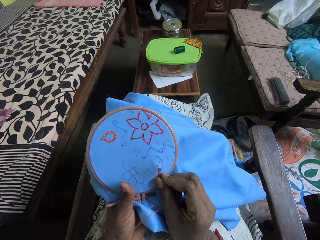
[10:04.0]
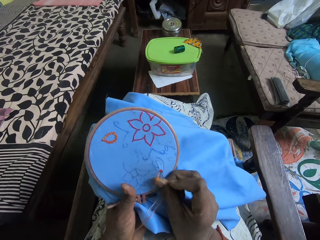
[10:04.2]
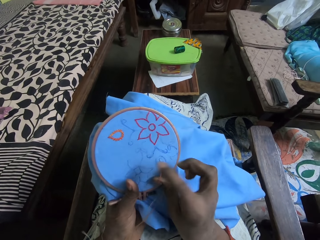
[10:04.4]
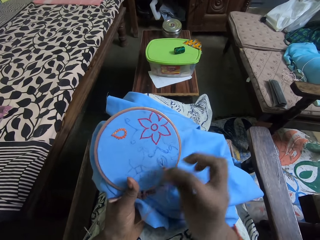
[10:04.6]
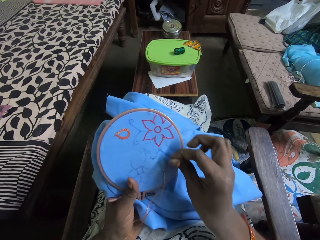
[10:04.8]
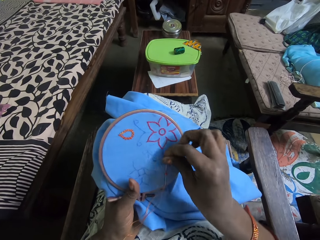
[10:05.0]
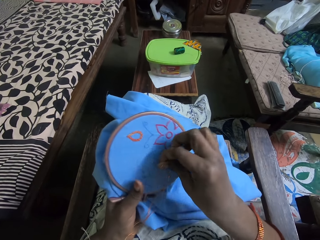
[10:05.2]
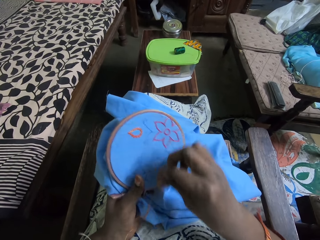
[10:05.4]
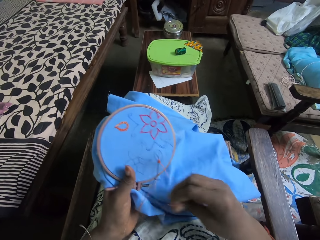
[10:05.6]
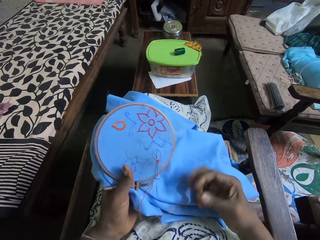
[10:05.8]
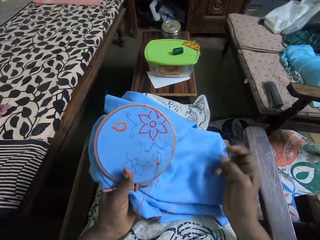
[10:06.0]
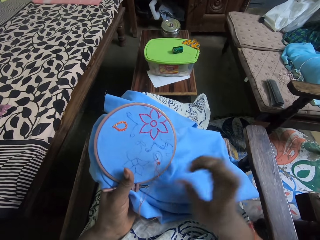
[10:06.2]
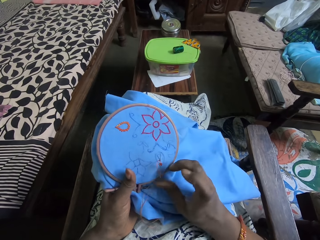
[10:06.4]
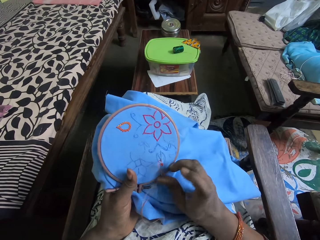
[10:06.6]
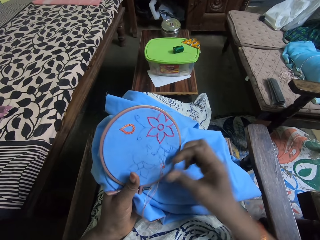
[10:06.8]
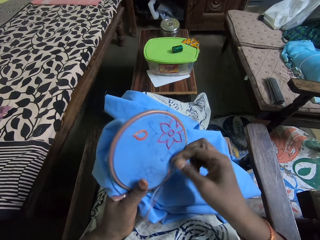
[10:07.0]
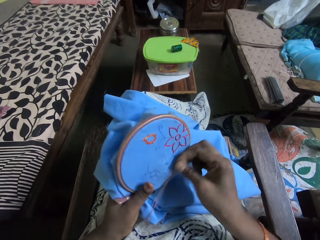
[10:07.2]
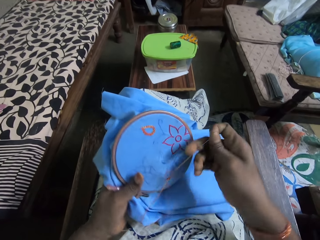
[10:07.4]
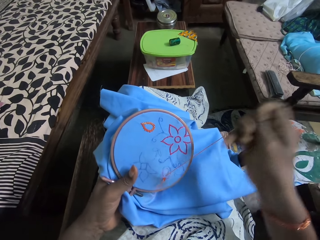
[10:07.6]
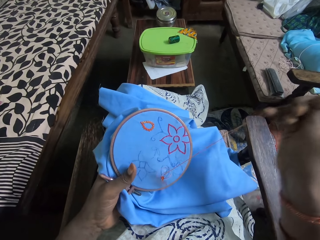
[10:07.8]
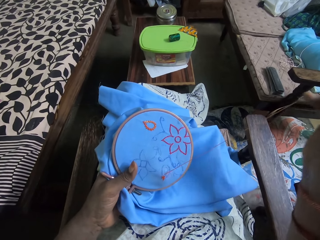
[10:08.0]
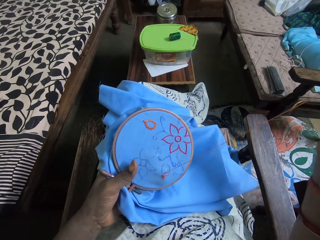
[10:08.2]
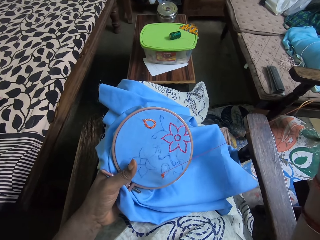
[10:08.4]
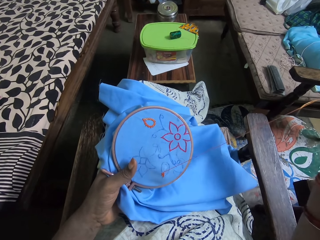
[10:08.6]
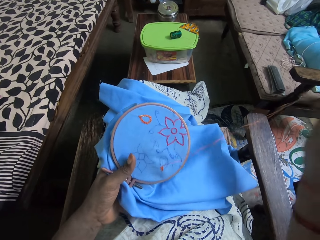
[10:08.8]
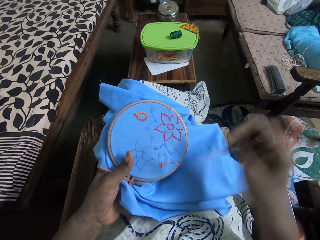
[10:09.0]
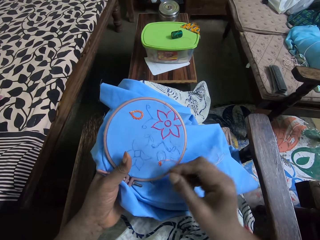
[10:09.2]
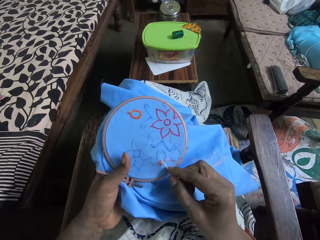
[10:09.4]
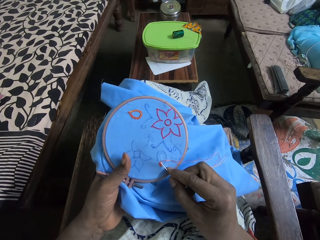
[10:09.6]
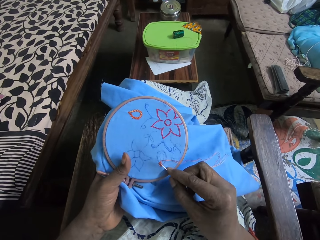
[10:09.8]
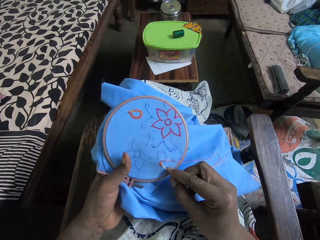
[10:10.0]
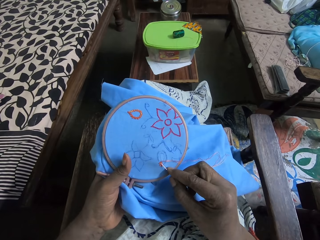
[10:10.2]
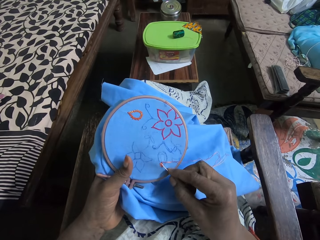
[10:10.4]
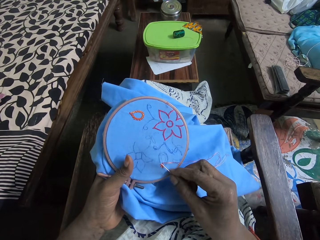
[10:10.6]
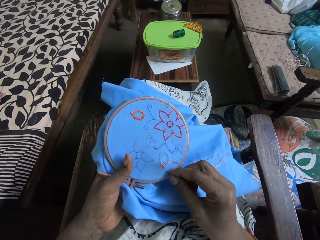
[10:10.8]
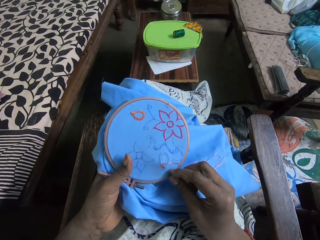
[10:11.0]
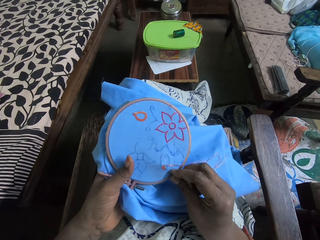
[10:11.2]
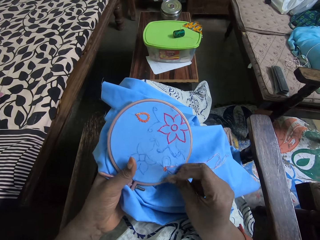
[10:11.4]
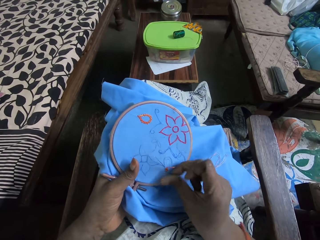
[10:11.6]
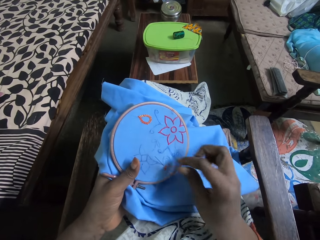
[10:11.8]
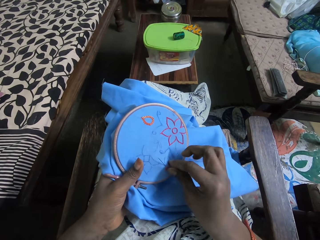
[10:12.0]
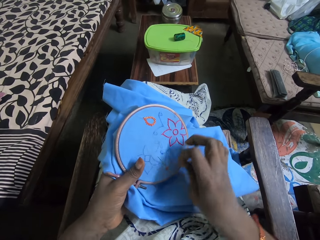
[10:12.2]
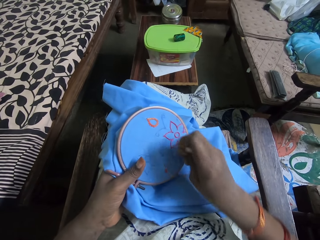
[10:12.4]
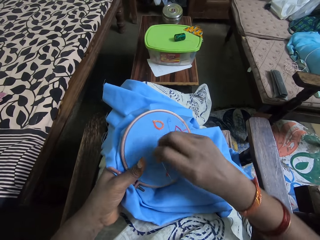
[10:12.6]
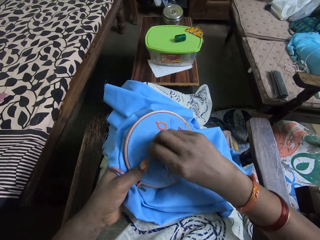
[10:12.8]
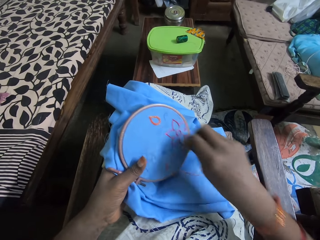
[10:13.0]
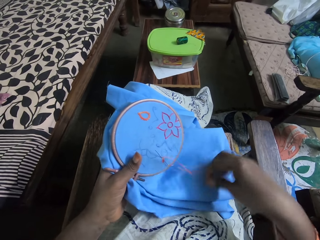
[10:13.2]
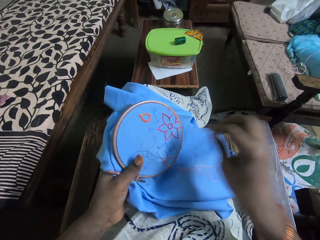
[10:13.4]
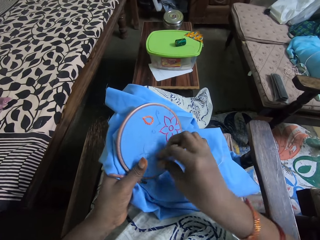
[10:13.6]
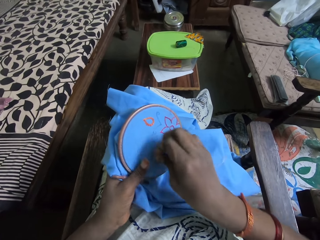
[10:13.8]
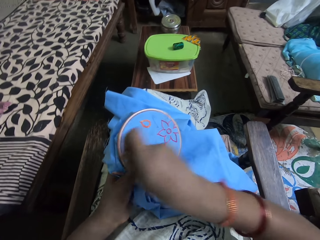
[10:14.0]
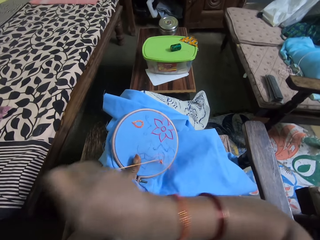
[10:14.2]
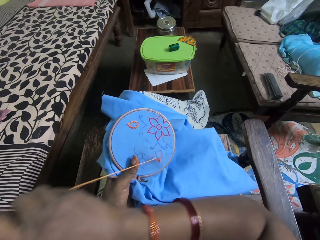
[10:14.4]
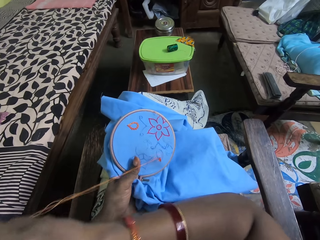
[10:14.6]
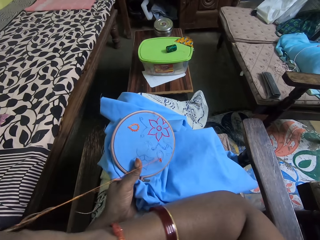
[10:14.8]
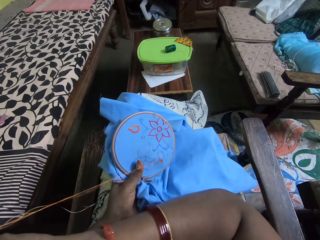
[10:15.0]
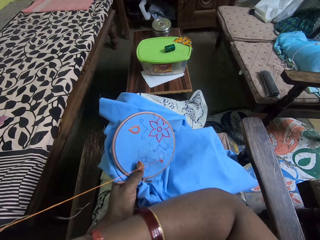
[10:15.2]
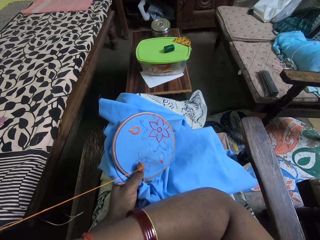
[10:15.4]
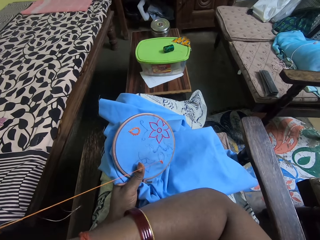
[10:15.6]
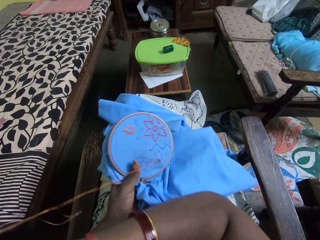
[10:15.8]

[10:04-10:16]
The camera wearer coils the thread on the sewing needle. They pull the thread up. They lower the sewing needle to the clothing. They coil the thread on the sewing needle. They pull the sewing needle up.

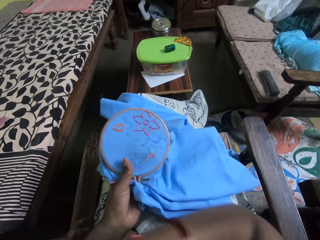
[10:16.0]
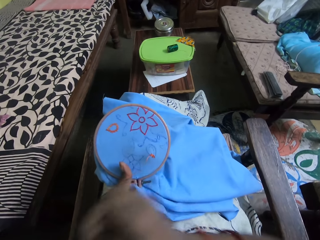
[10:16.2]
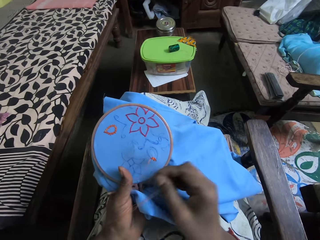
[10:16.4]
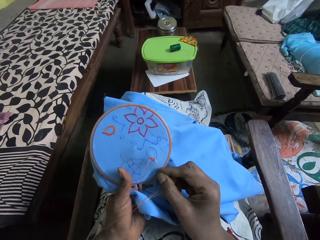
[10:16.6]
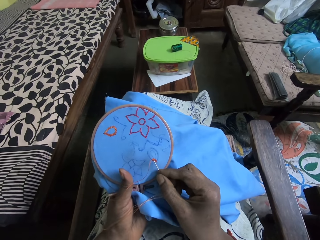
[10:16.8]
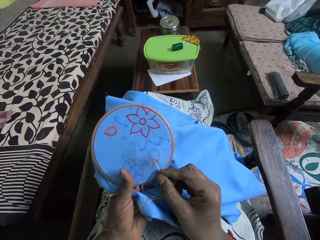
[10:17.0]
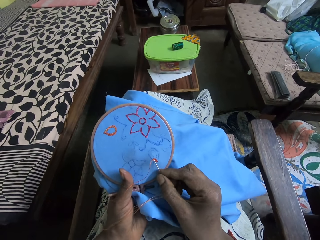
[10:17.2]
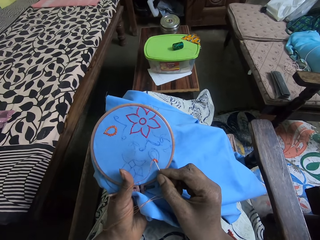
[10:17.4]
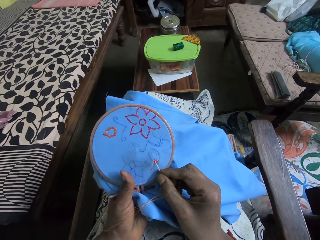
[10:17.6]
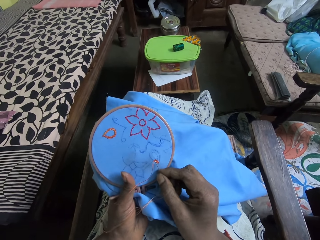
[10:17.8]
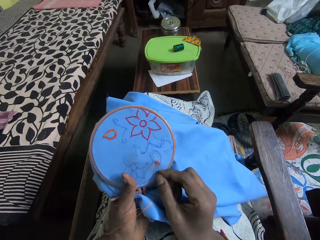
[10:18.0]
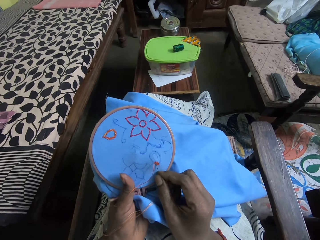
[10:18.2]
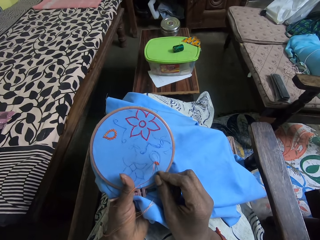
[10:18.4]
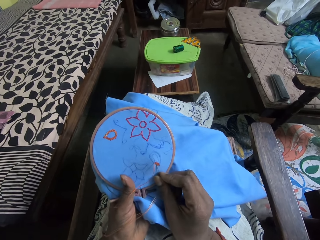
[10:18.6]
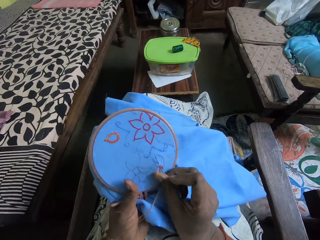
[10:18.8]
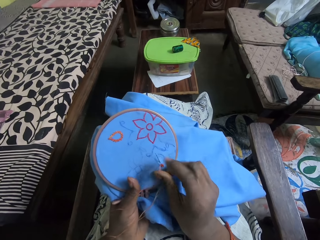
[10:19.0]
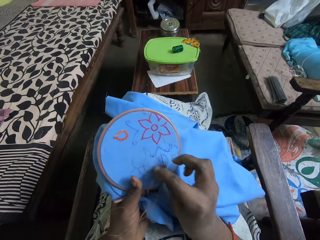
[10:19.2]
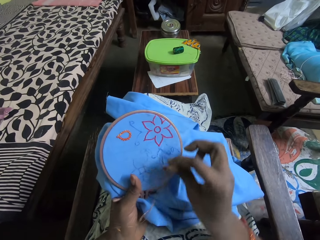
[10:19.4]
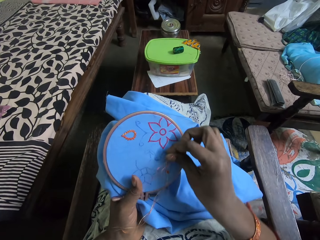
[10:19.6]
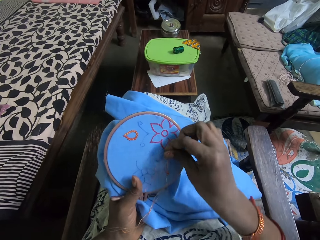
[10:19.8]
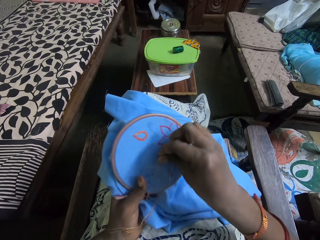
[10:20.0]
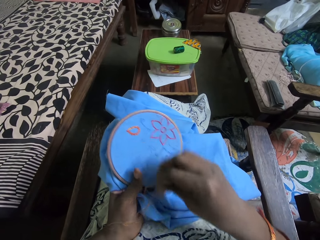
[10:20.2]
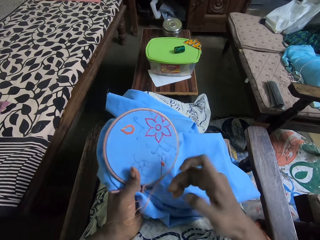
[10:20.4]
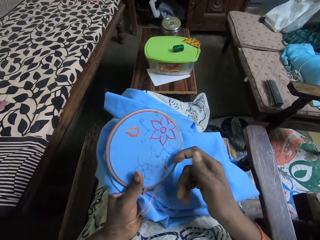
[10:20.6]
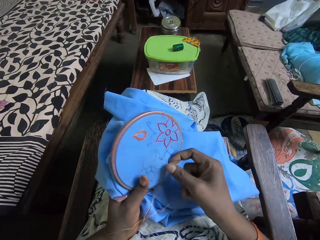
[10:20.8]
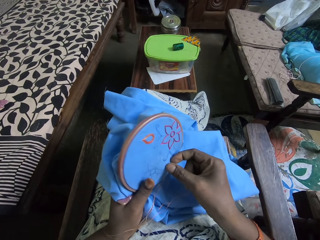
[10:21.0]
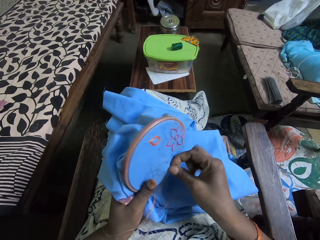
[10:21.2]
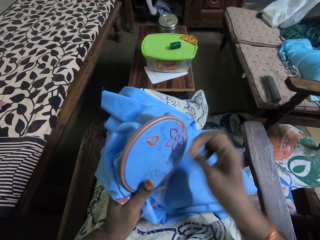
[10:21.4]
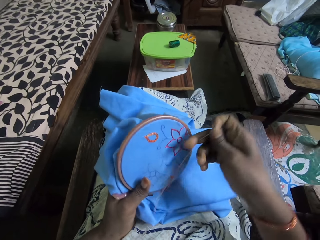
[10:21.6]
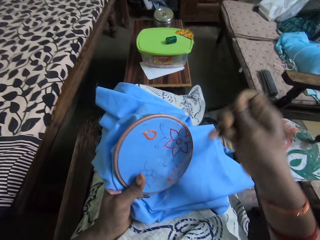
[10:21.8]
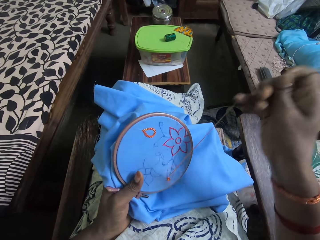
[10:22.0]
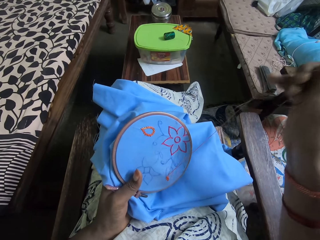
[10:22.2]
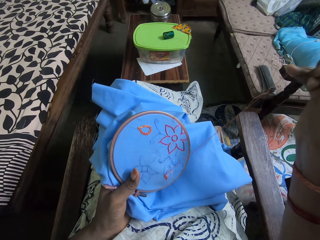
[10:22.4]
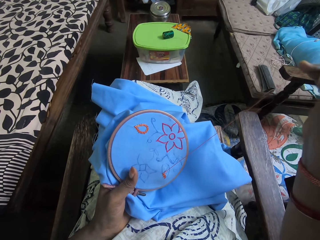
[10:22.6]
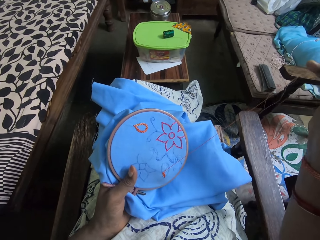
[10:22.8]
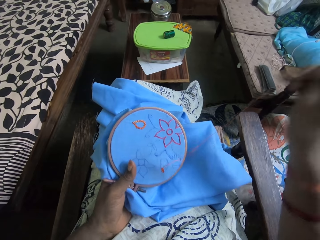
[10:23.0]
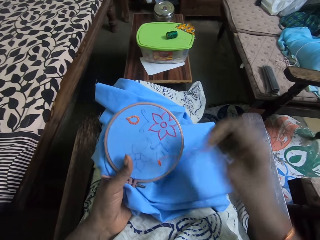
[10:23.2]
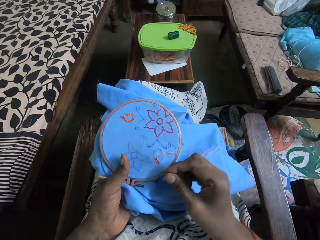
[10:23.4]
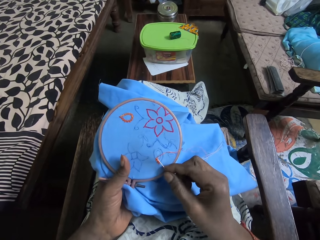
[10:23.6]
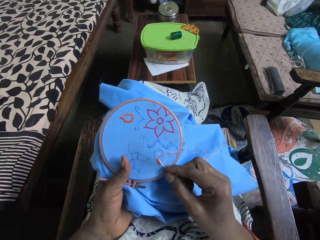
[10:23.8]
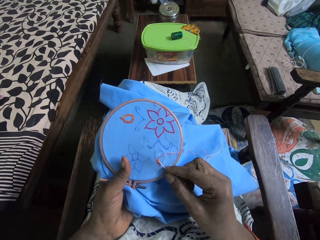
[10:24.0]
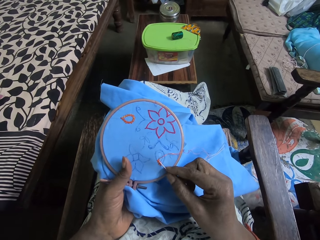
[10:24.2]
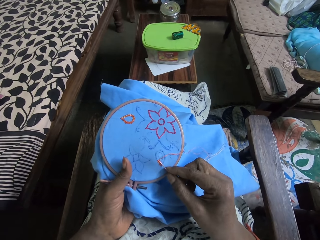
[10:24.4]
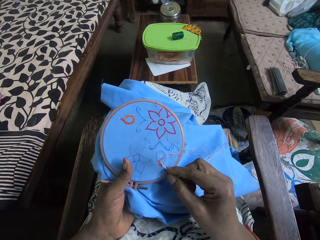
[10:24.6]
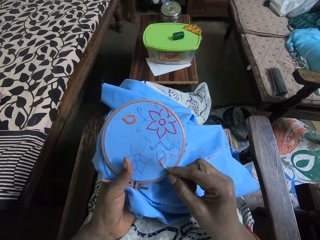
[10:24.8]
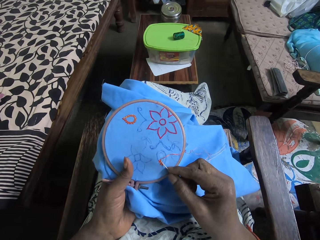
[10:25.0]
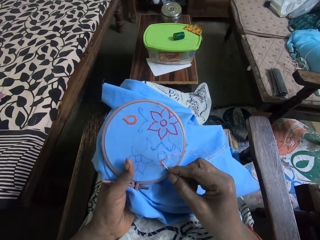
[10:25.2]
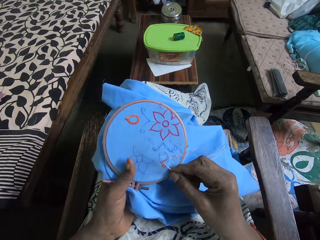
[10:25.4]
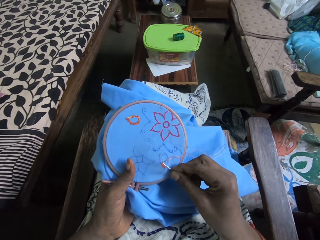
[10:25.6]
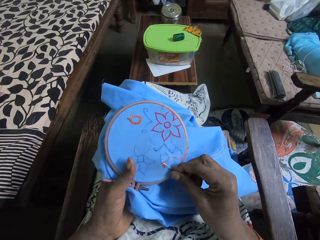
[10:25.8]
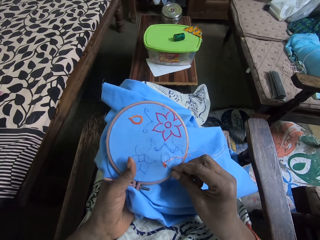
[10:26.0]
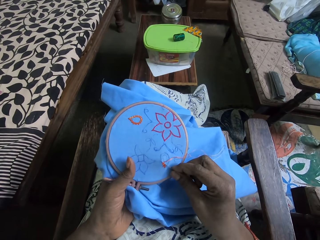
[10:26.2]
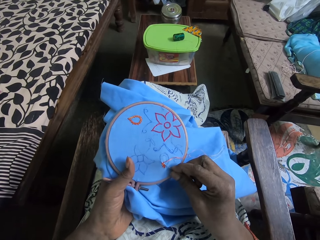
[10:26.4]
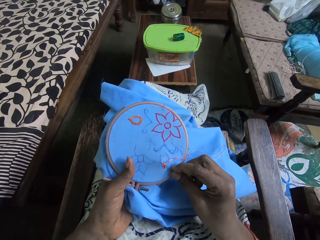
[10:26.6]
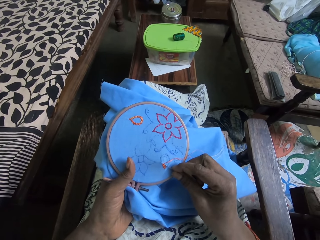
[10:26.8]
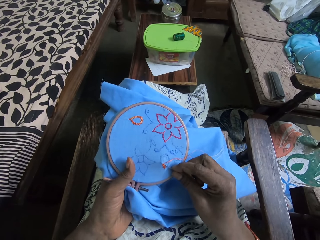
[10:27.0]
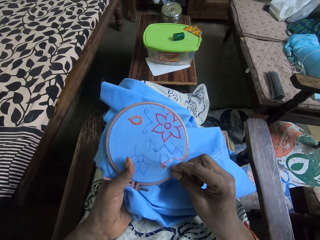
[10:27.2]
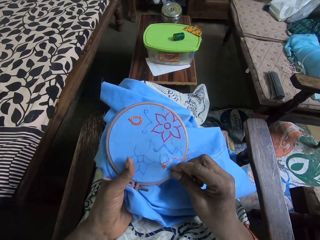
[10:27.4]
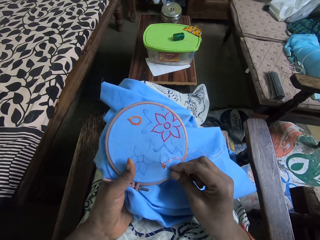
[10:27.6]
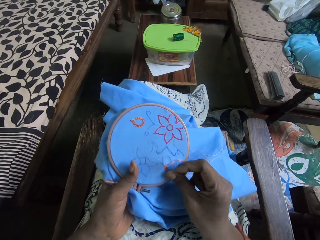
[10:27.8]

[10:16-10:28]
The camera wearer lowers the sewing needle to the clothing. They put the sewing needle to the clothing. They coil the thread to the needle. They pull the thread up. They lower the sewing needle to the clothing. They put the sewing needle on the clothing.
